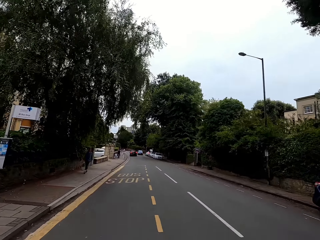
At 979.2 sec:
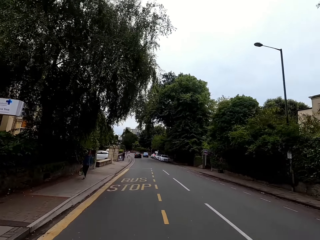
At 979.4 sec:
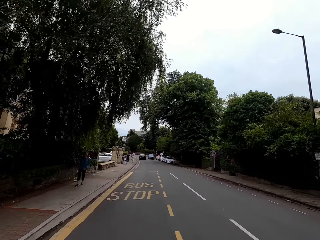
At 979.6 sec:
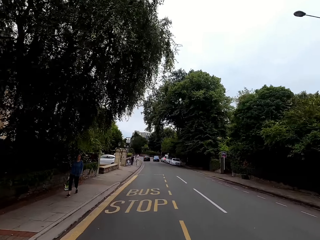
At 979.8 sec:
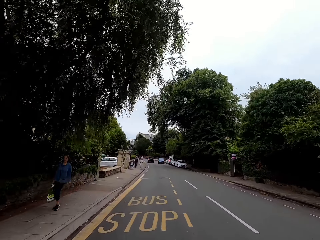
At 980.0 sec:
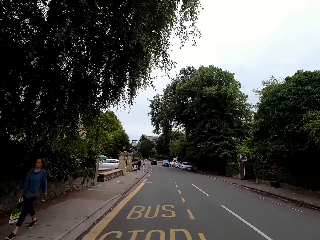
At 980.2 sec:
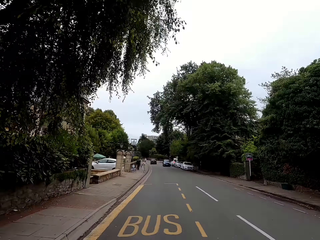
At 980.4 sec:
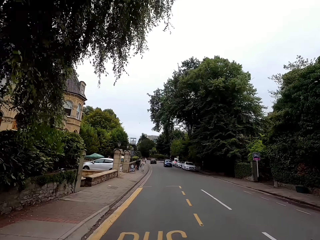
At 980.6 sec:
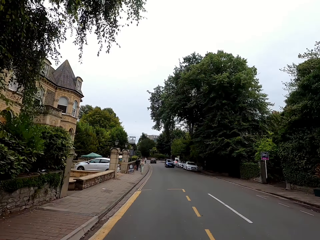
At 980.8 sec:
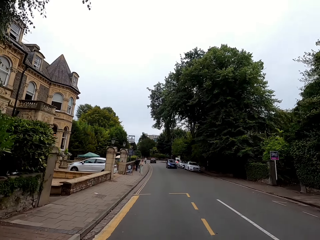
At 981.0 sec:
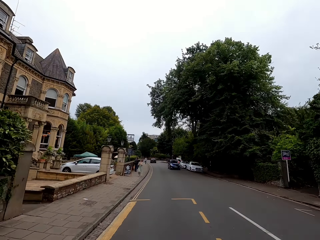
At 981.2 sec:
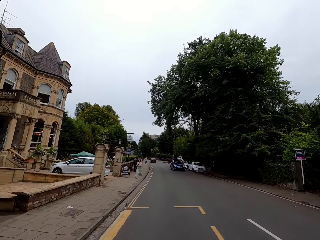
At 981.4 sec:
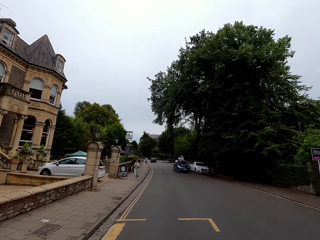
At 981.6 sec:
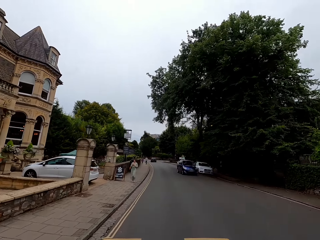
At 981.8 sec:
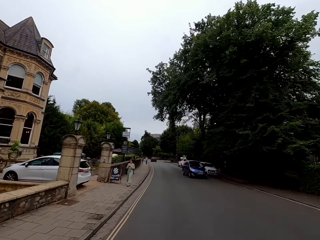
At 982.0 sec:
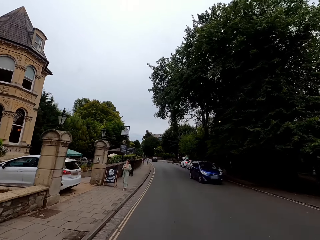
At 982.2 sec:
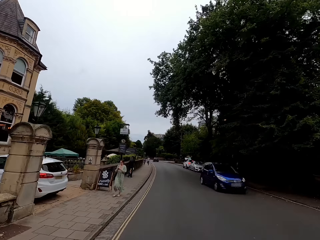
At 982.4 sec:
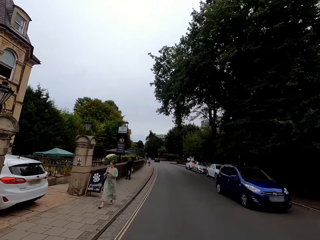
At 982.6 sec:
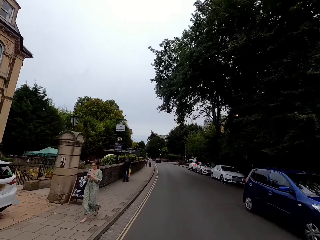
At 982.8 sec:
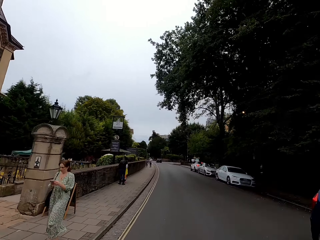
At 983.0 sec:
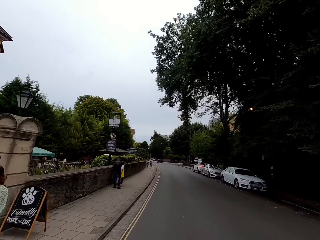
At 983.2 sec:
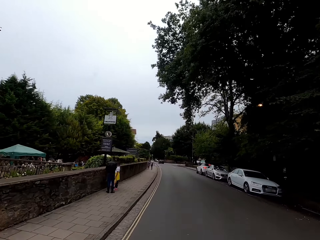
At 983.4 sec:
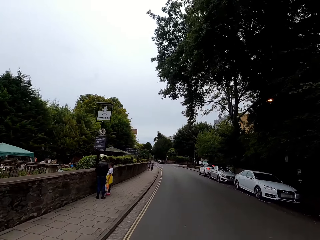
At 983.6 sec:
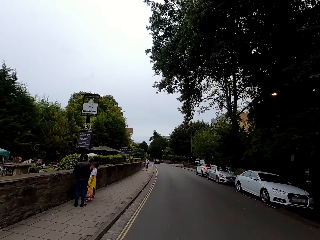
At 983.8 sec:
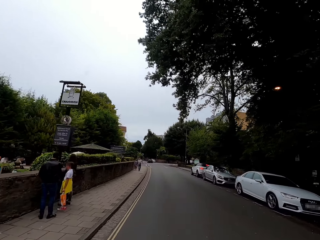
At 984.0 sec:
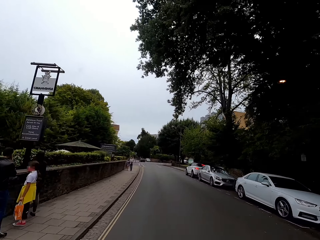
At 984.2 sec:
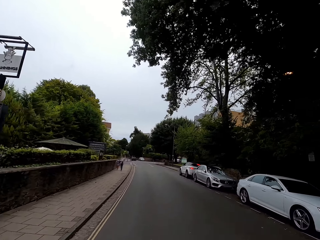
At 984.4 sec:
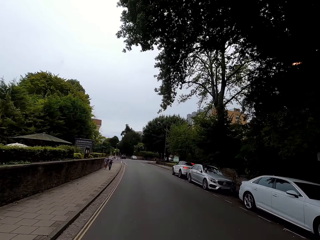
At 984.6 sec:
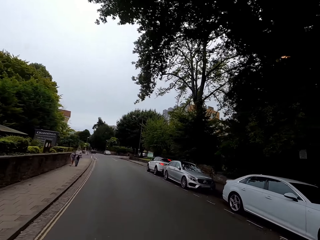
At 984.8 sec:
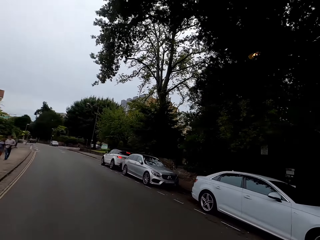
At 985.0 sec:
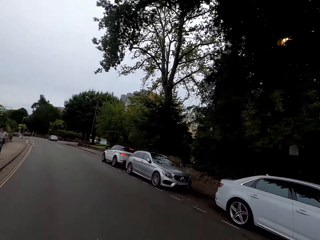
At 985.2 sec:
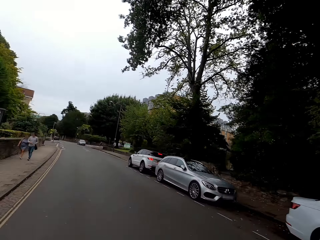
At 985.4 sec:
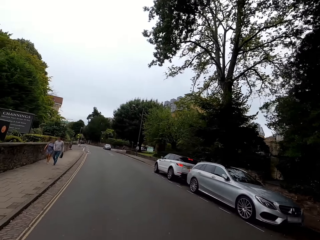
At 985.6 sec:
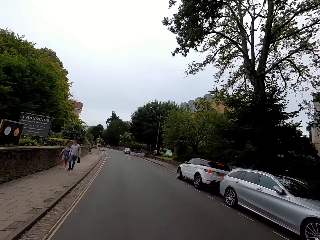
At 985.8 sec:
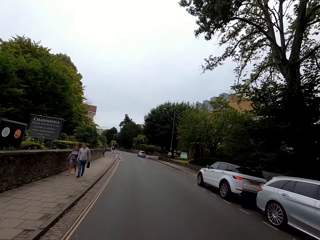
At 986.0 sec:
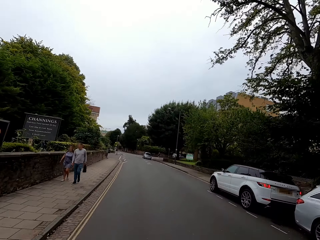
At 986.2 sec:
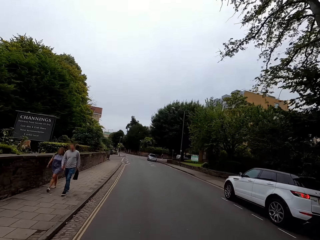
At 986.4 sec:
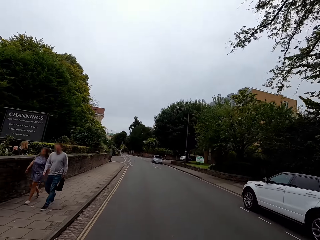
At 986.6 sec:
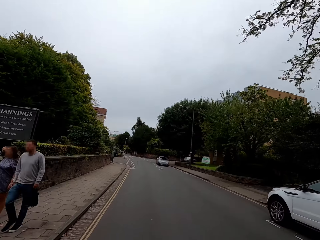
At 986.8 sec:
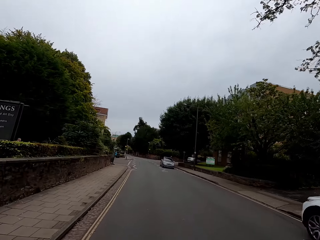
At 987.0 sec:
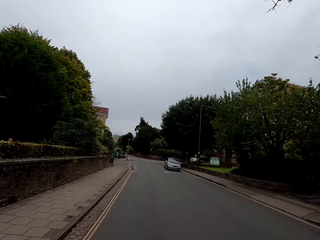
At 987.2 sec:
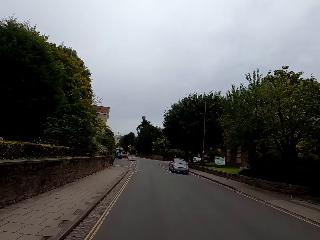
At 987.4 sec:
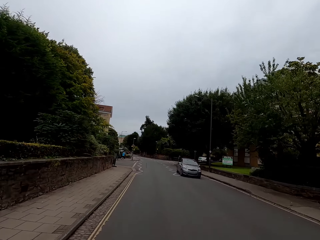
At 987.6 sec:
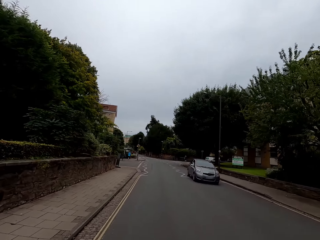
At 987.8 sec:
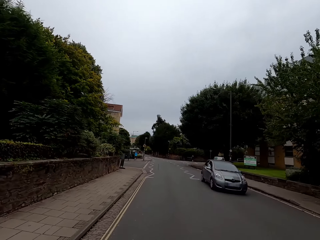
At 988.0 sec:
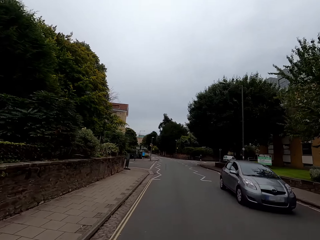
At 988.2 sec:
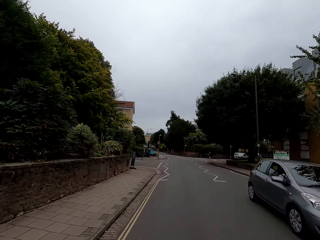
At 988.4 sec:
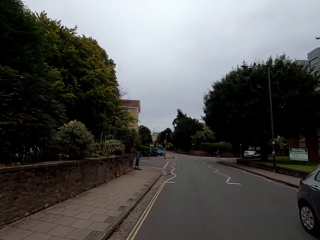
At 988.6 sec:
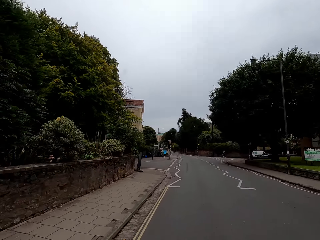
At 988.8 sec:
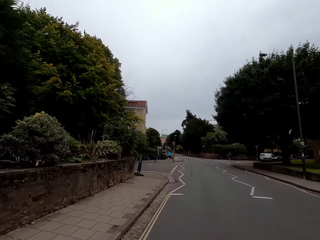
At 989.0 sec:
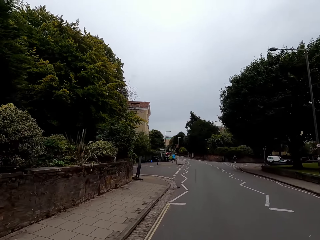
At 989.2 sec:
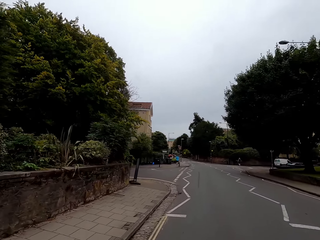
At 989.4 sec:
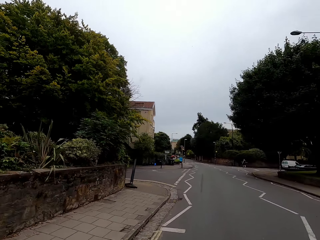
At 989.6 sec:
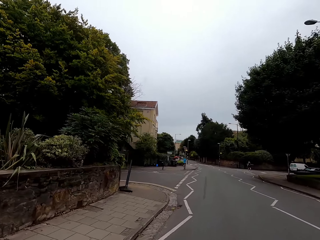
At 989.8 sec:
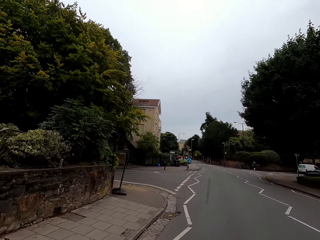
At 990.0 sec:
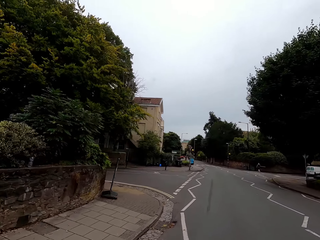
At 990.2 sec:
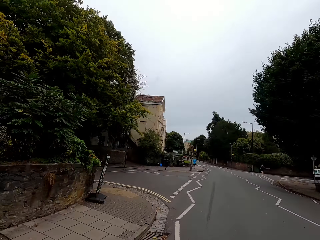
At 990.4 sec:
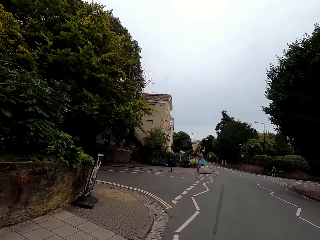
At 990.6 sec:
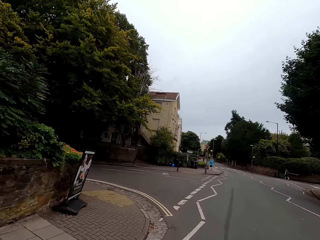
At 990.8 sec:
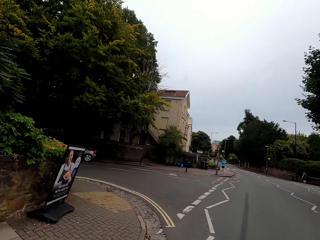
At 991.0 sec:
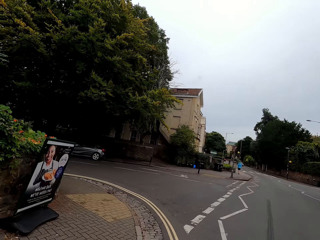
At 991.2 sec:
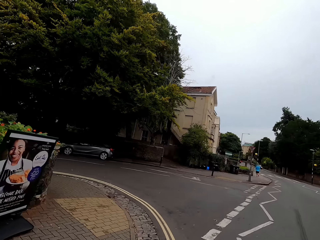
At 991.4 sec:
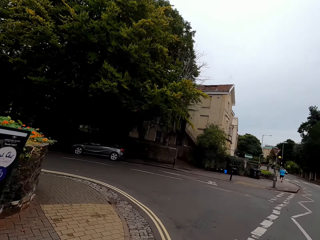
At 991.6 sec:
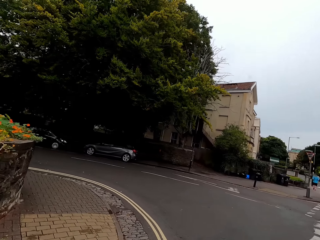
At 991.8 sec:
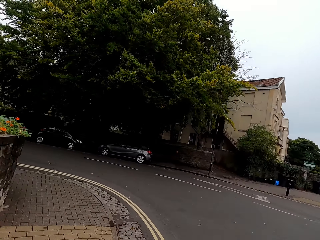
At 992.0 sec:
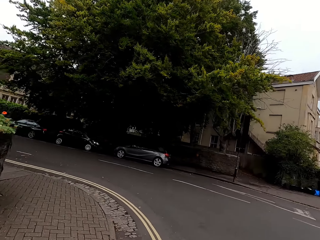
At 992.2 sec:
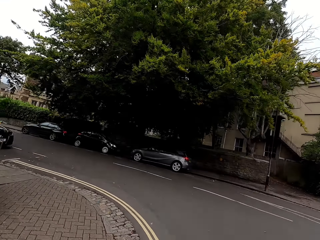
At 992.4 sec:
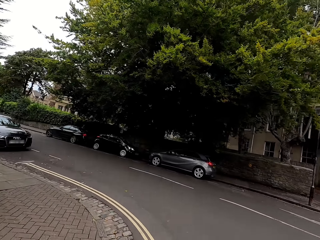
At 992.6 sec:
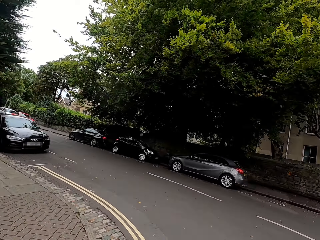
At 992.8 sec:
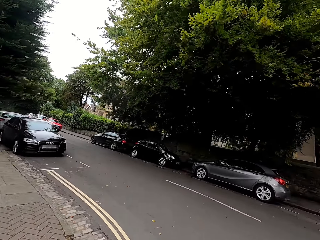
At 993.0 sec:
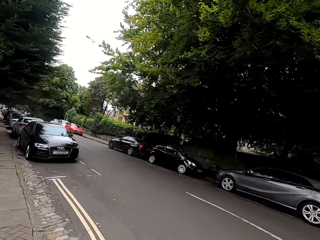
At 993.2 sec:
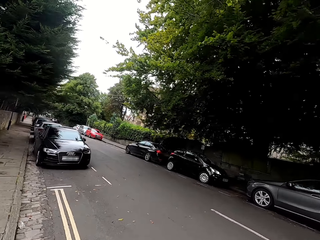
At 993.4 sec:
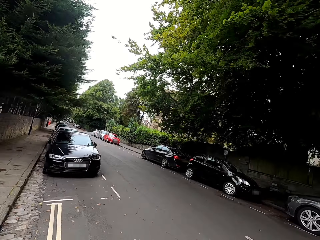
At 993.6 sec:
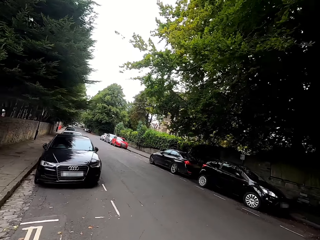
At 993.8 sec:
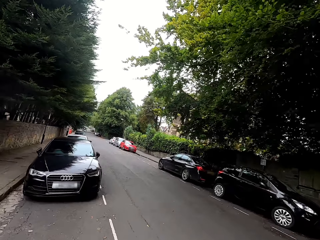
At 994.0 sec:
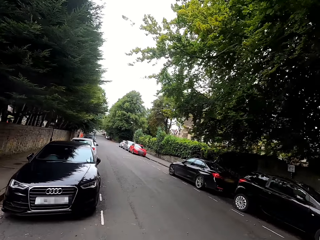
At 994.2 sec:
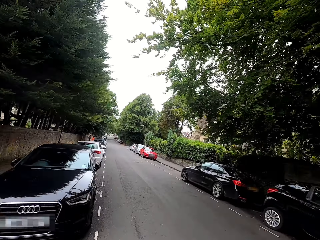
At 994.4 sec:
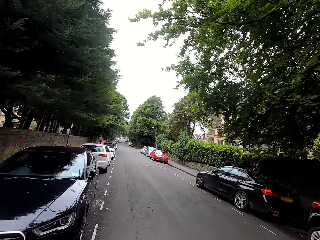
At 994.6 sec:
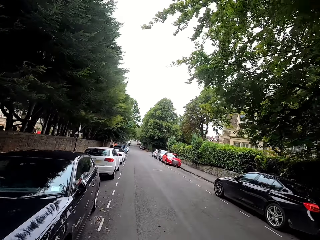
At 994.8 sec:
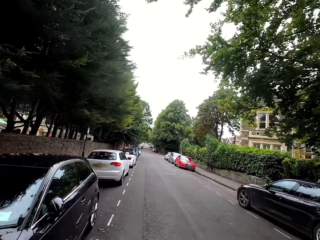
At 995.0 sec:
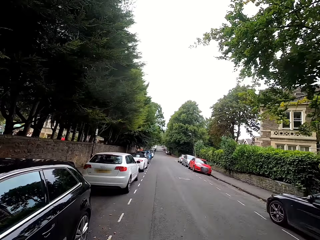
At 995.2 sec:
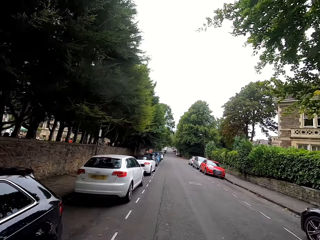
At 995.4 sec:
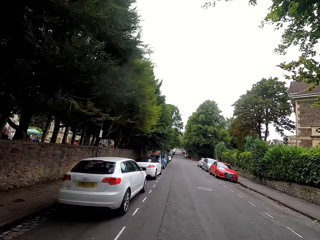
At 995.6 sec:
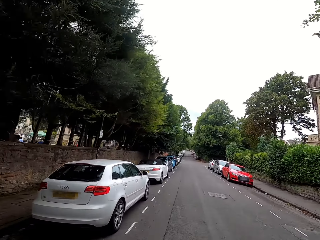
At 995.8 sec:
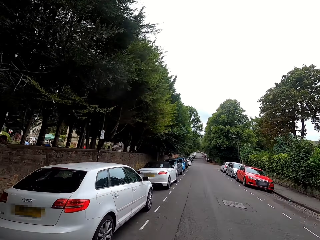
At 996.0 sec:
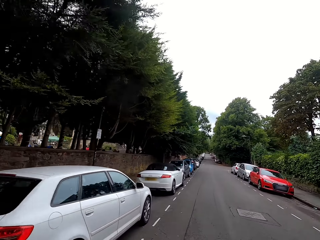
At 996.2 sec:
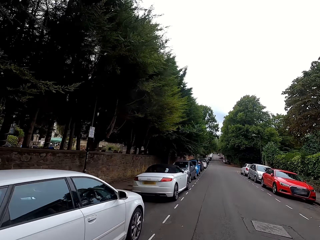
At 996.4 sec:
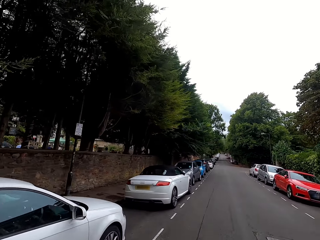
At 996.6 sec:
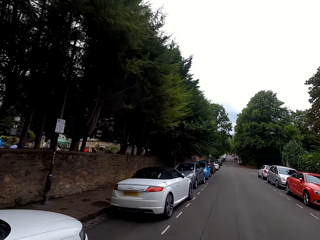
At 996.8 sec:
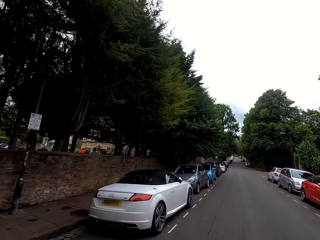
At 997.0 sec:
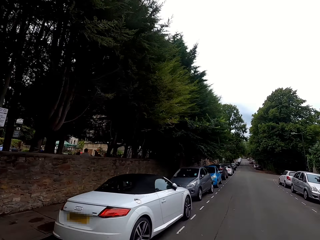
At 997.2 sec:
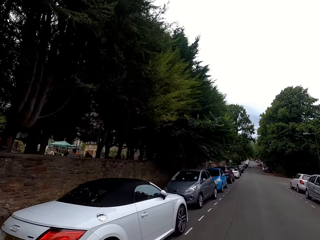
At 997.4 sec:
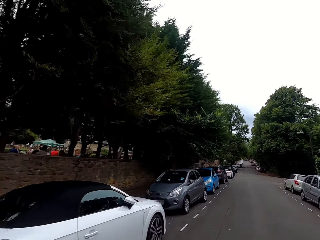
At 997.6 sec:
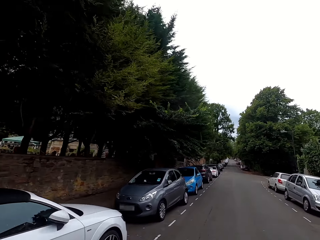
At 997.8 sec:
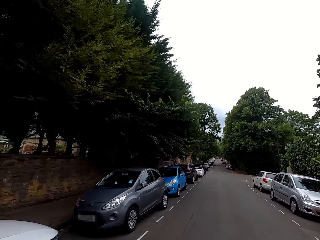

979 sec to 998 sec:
The camera wearer rides a bike on the road and looks around. They ride the bike on the road and take a left turn.

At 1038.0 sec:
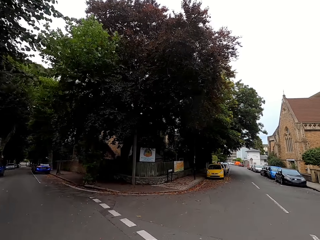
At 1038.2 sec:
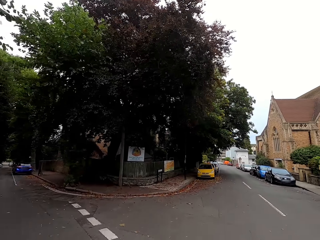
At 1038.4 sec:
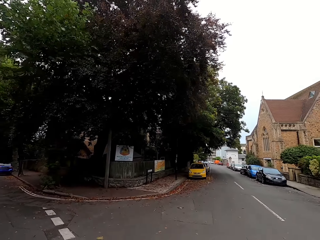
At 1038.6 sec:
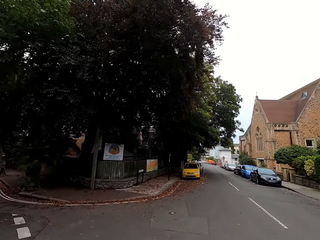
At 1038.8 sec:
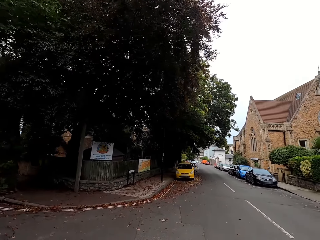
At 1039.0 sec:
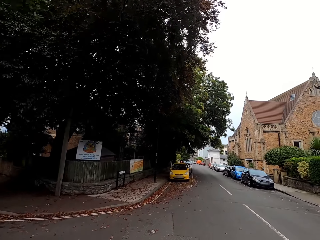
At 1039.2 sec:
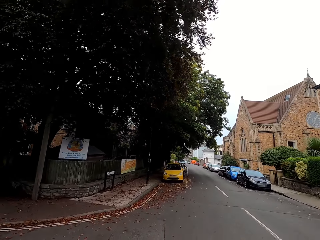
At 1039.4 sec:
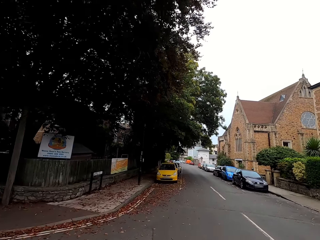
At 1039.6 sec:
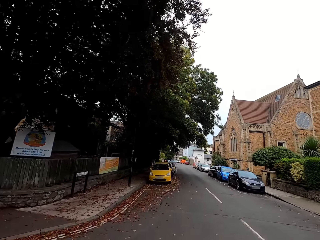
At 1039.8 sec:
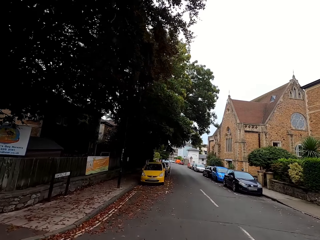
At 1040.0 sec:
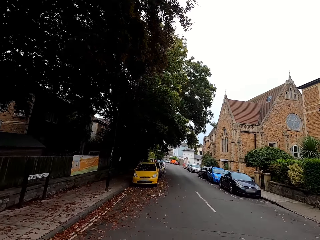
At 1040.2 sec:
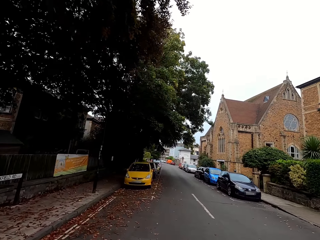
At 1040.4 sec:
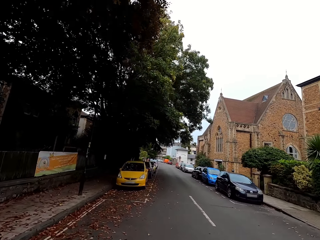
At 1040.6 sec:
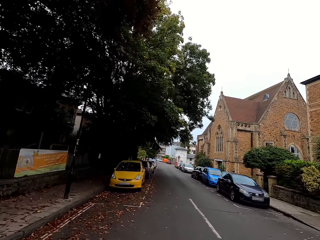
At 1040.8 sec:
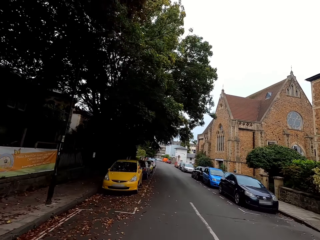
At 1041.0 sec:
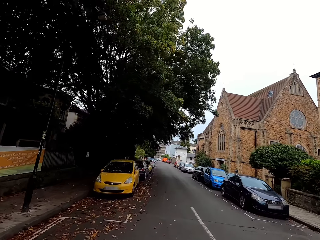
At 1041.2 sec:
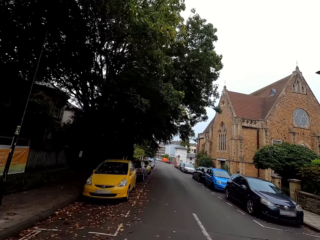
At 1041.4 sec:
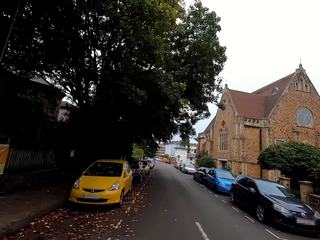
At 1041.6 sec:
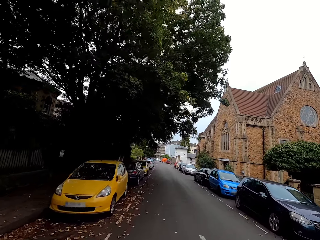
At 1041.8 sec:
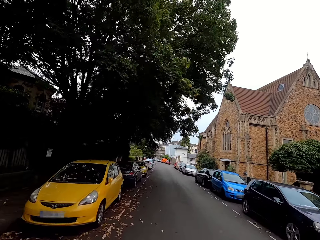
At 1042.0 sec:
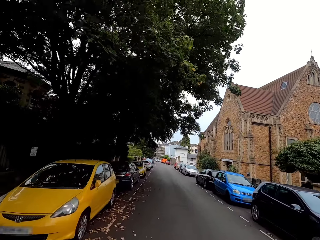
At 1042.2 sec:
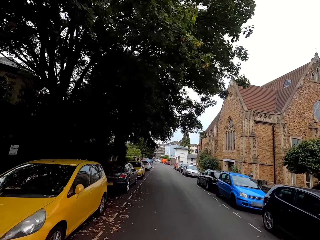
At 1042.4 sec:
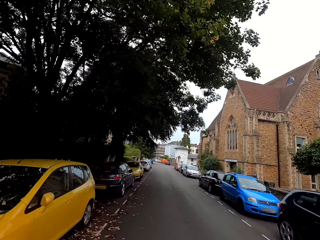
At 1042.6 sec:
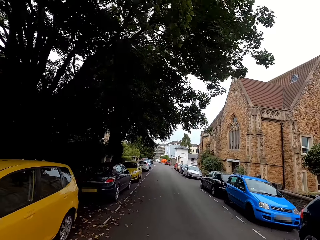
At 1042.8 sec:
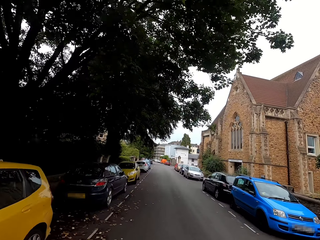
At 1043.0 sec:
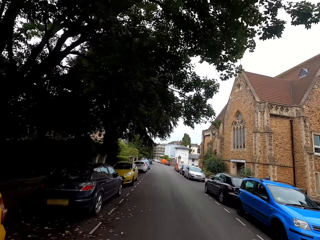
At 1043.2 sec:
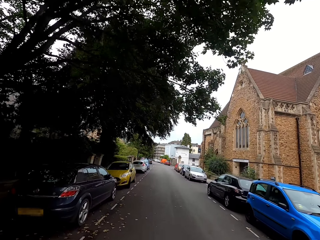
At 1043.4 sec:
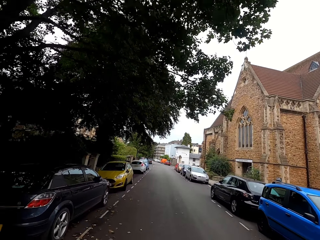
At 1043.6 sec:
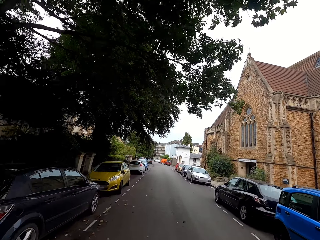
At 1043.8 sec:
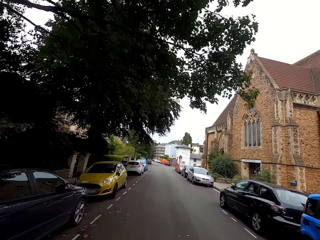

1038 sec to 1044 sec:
The camera wearer rides a bike on the road and turns right.
